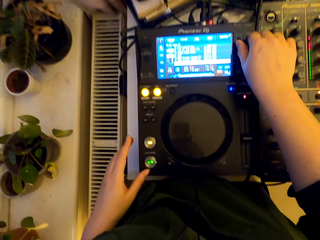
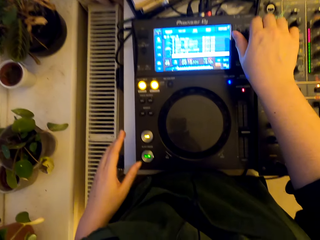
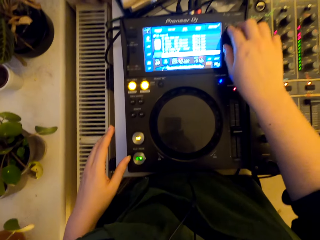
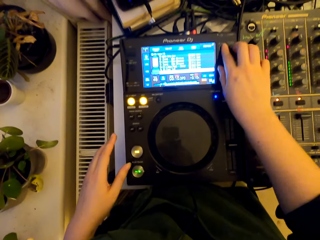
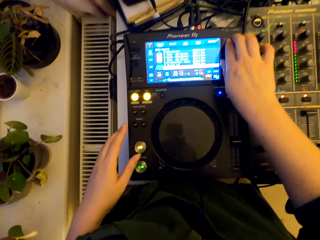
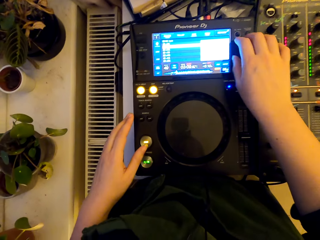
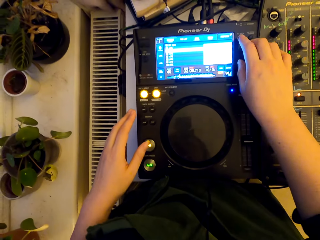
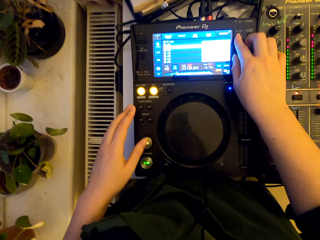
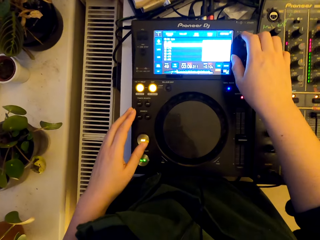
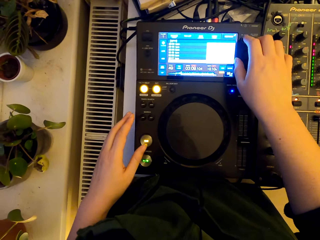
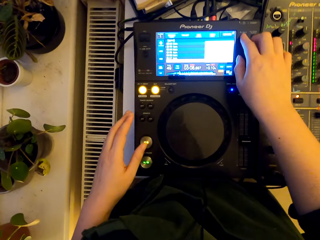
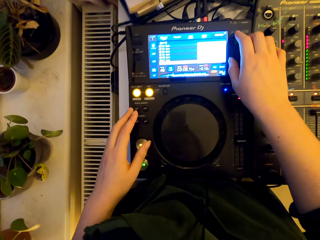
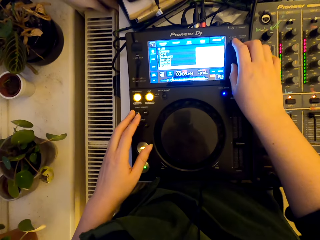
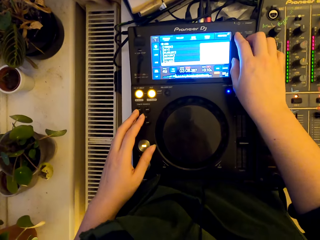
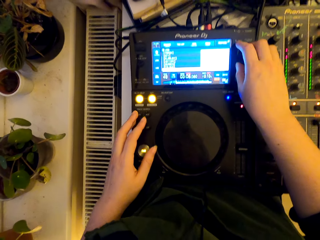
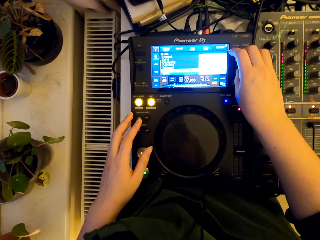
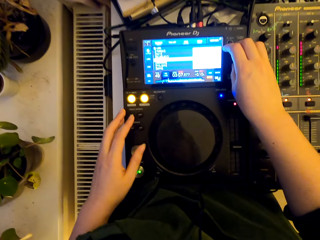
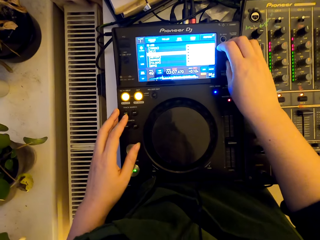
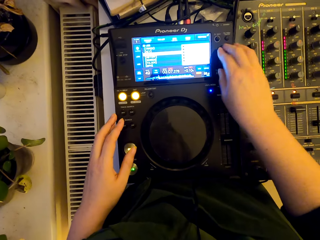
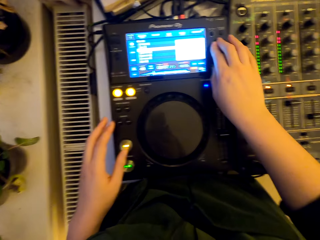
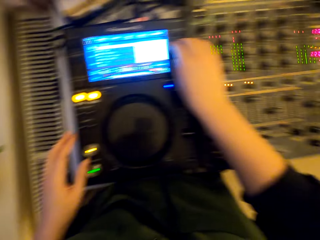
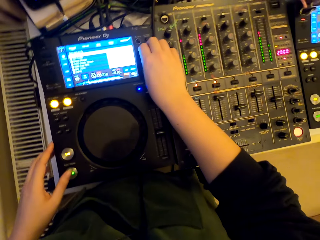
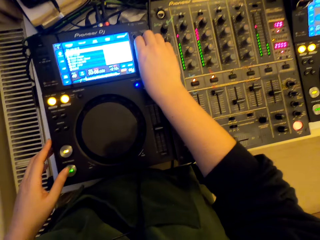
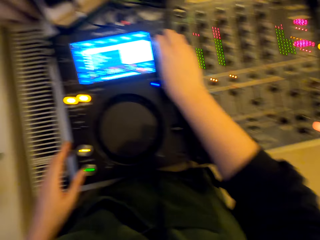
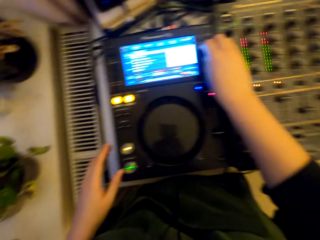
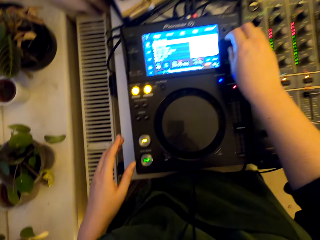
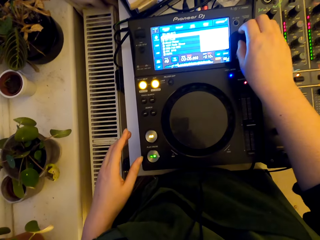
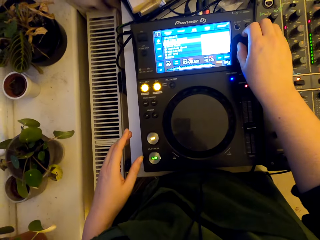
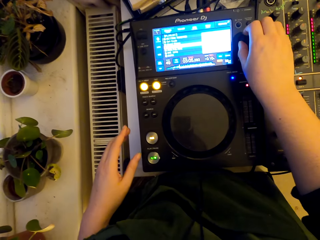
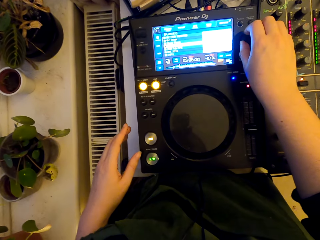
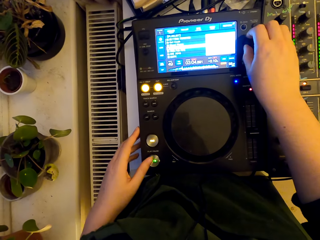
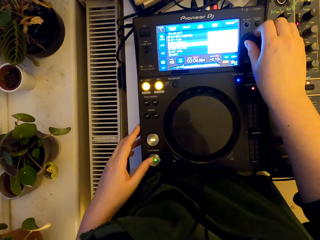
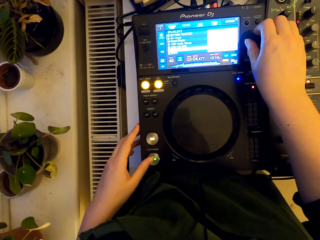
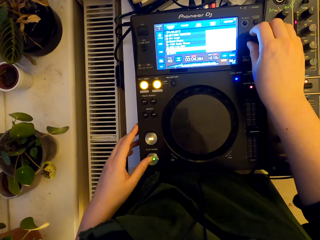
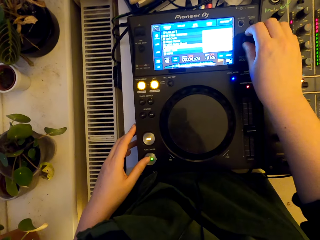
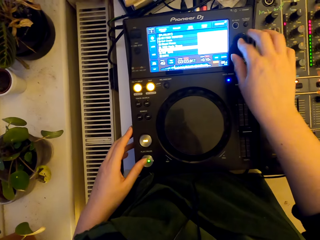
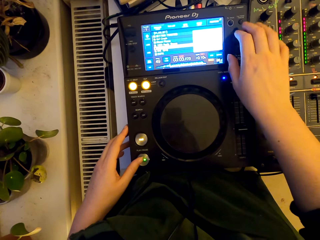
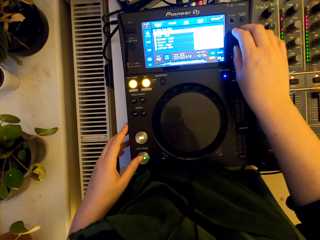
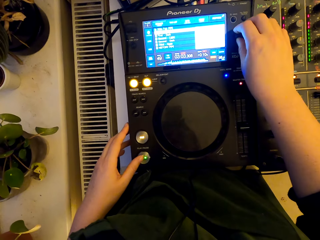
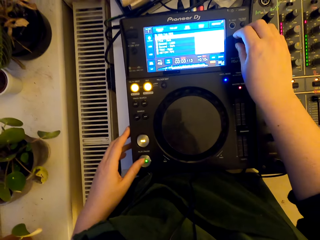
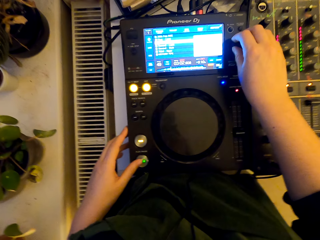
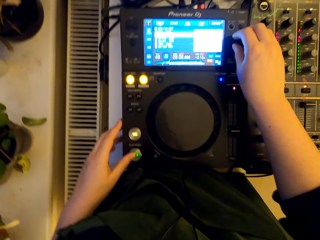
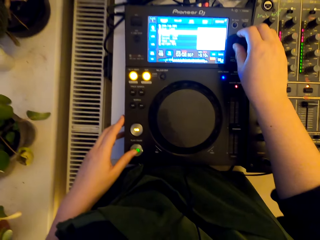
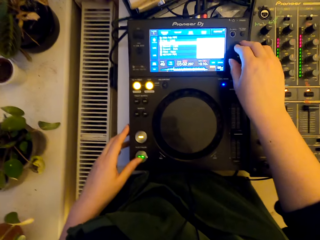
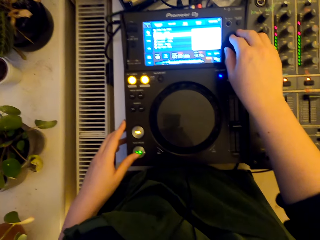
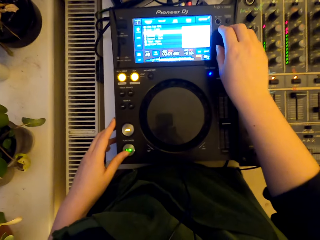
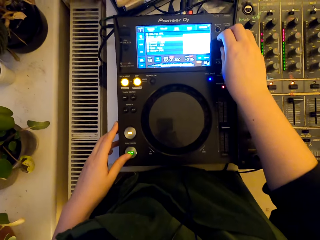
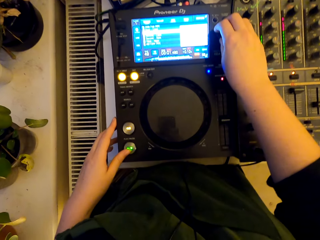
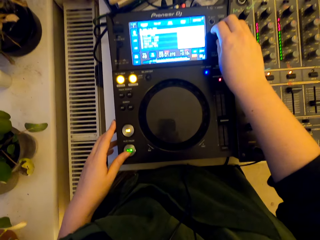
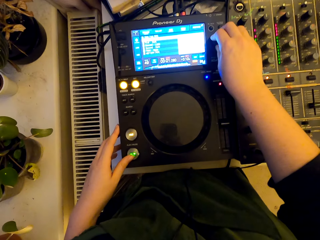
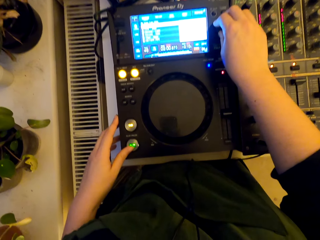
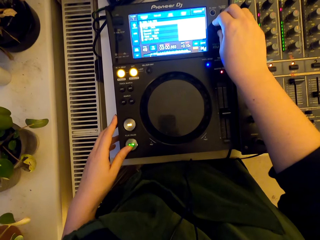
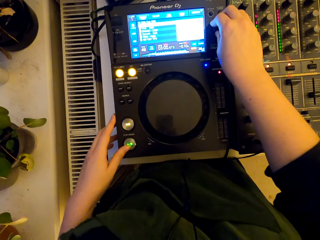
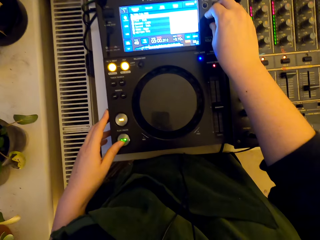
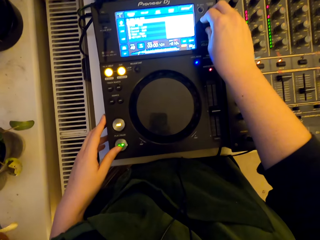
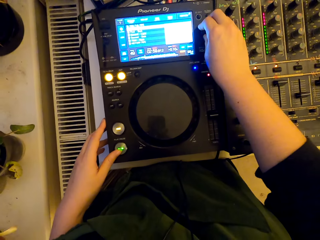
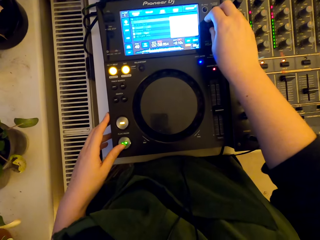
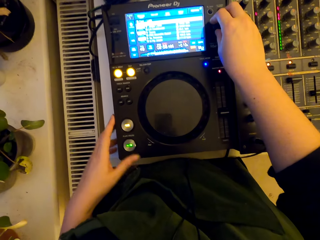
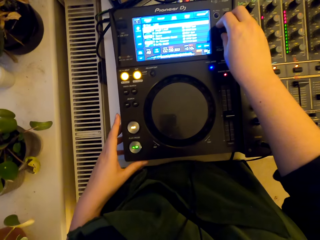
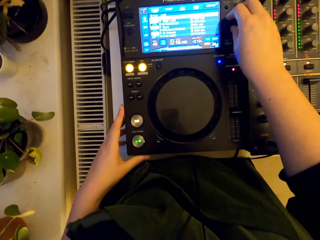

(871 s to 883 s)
The camera wearer presses the button. They turn the knob. They press the button. They turn the knob.

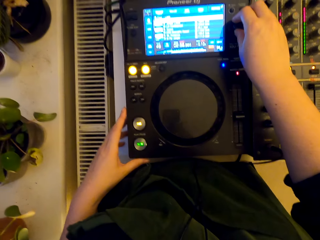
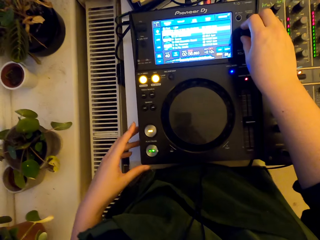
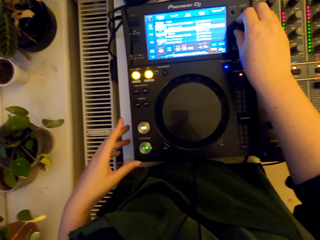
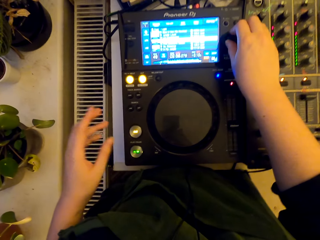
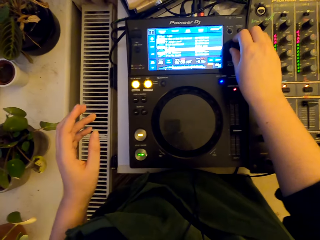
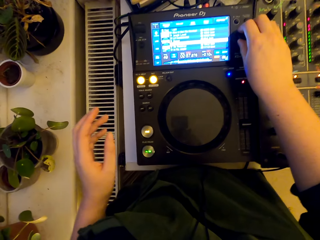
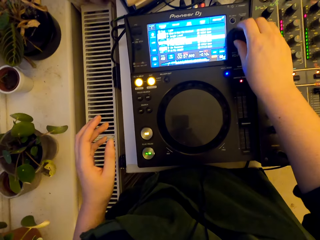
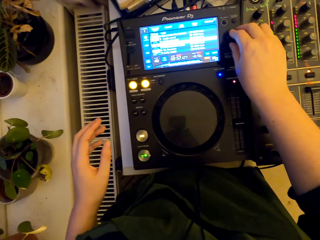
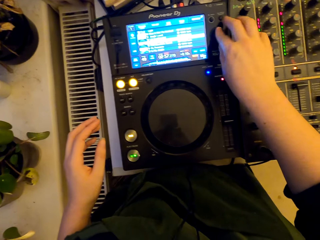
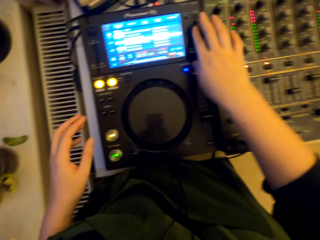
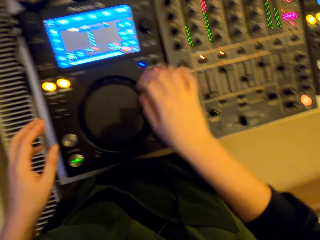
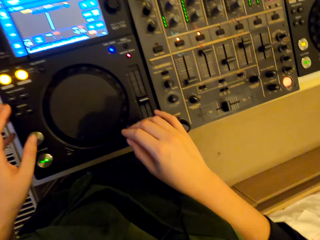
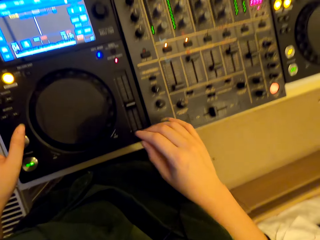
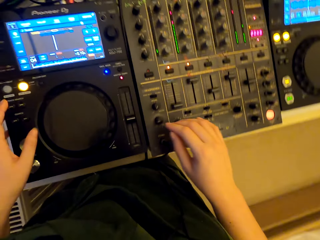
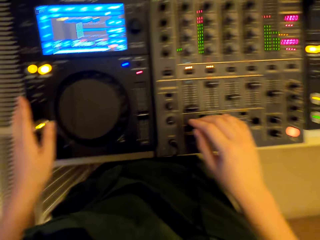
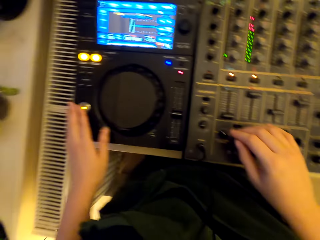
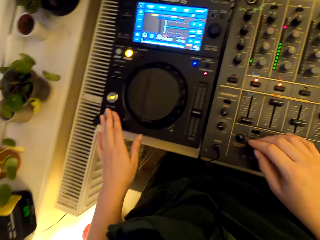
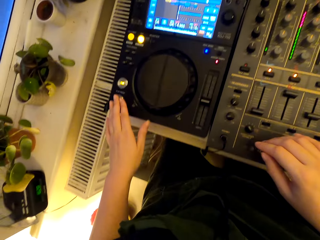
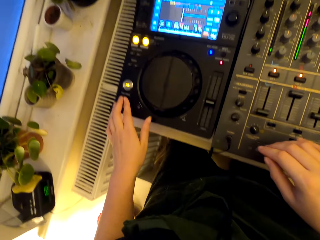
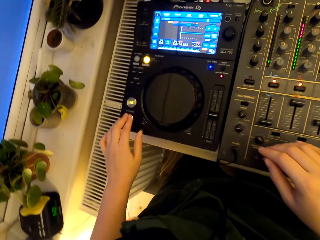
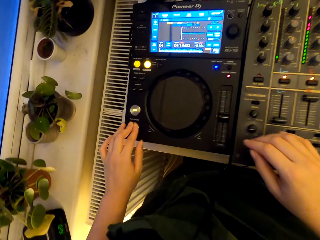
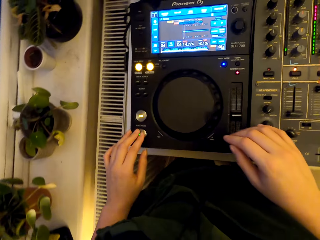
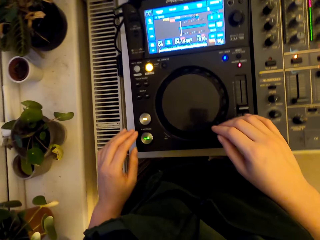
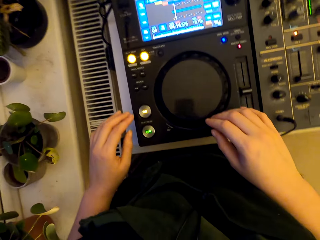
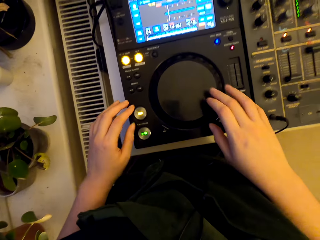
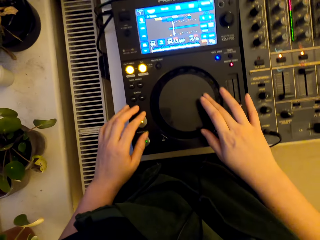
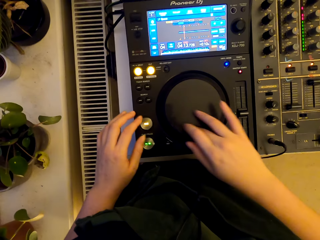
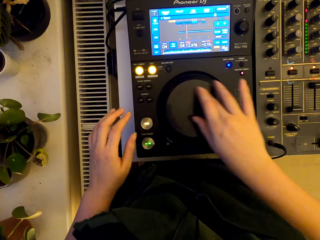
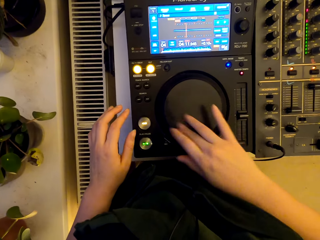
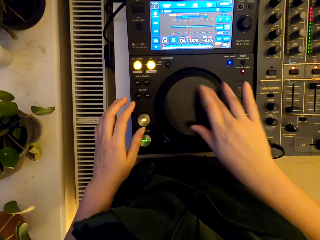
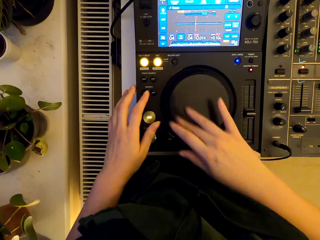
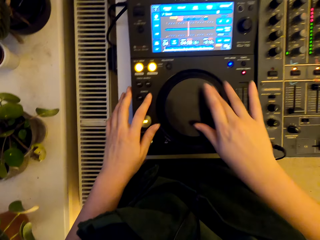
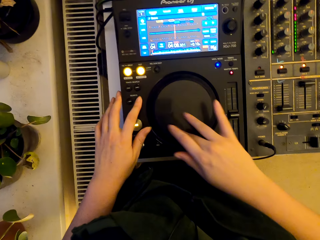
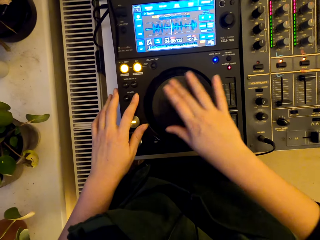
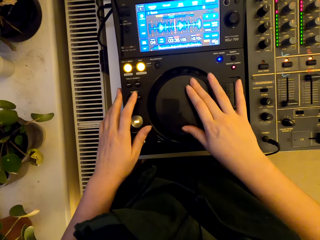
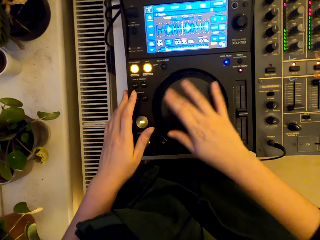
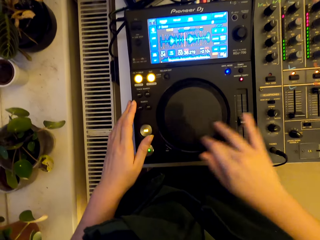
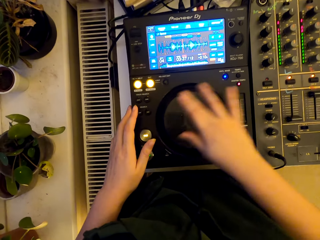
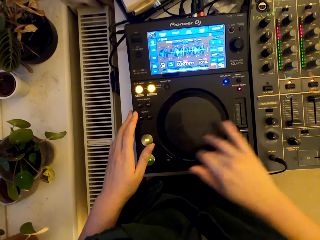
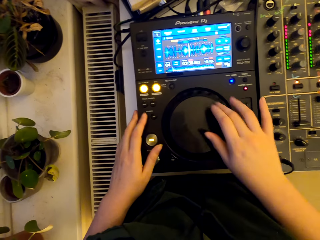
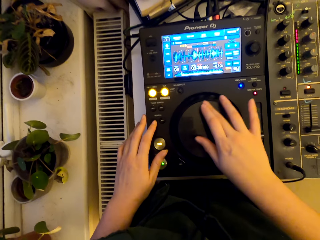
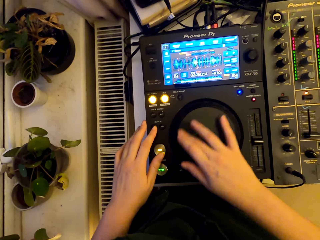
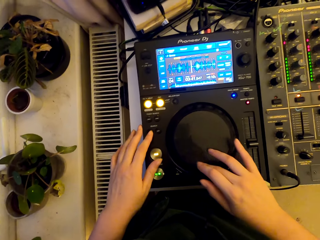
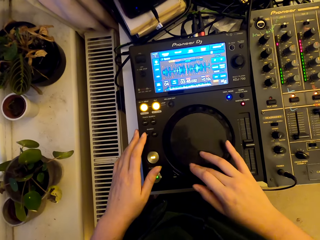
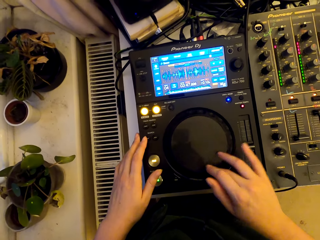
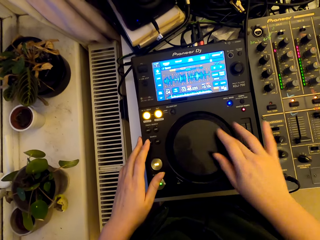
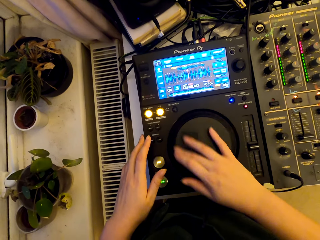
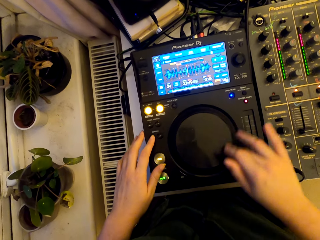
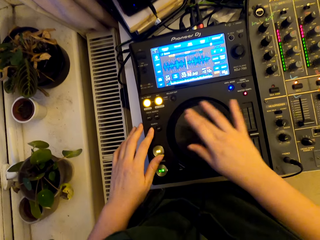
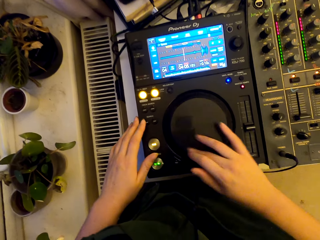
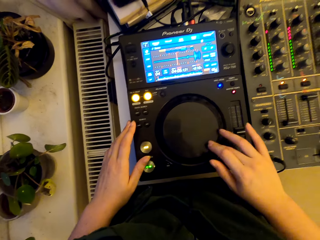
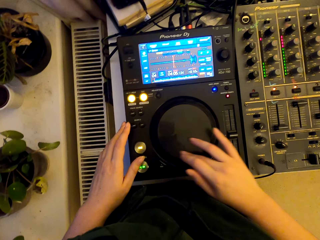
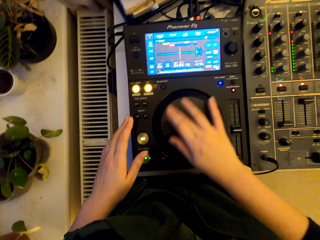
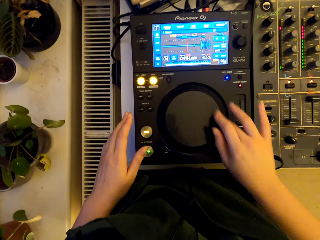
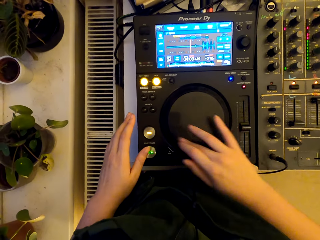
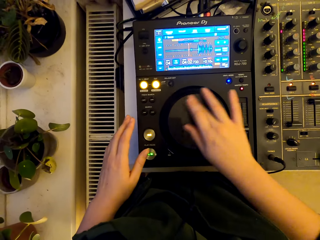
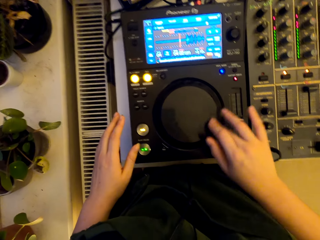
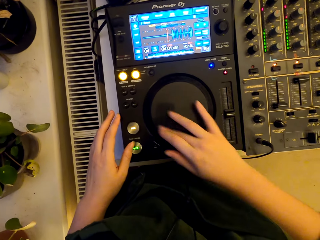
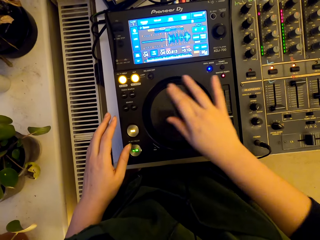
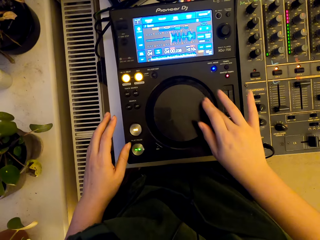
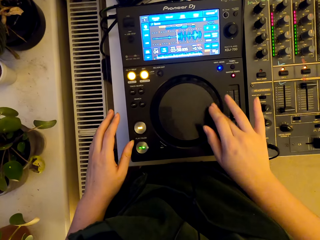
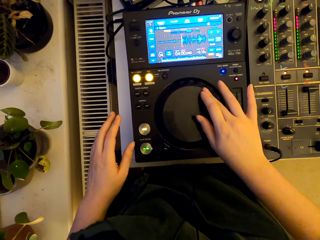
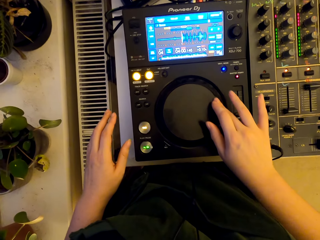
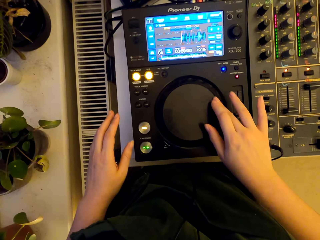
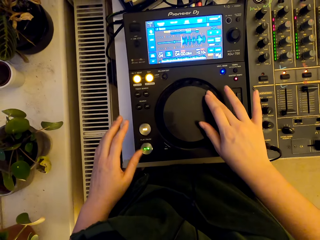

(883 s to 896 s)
The camera wearer presses the button. They spin the jog wheel. They press the button. They spin the jog wheel. They press the button. They spin the jog wheel. They press the button. They spin the jog wheel.
